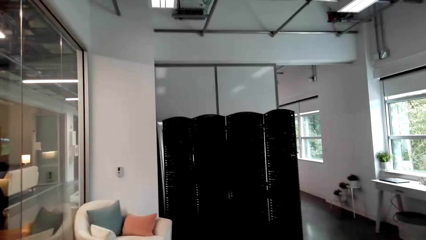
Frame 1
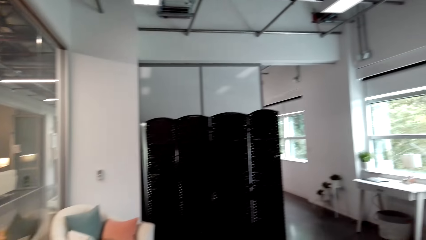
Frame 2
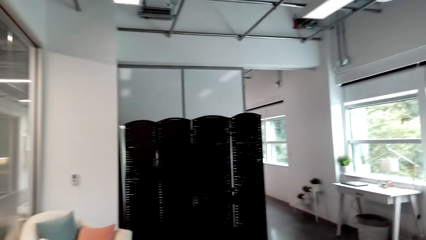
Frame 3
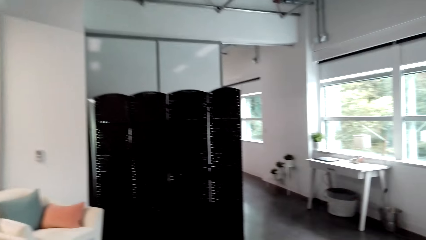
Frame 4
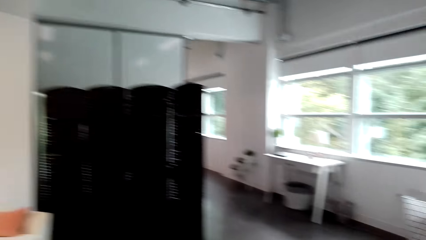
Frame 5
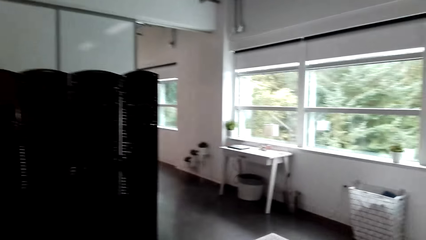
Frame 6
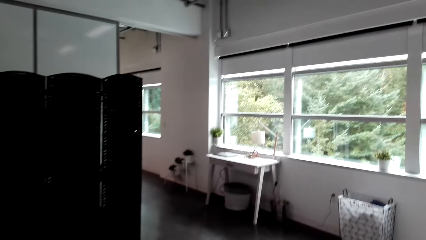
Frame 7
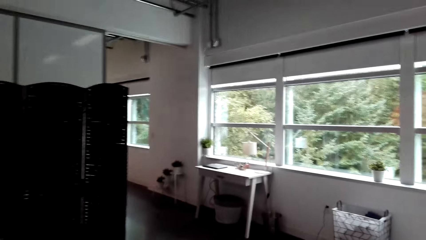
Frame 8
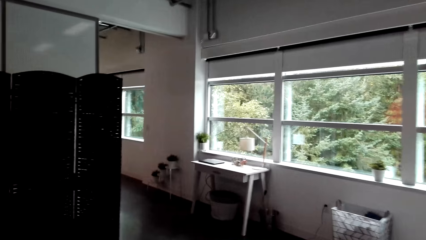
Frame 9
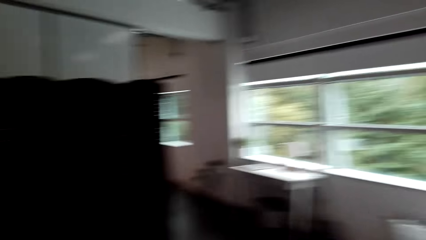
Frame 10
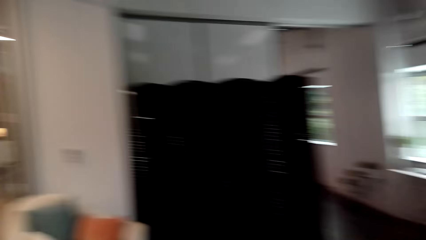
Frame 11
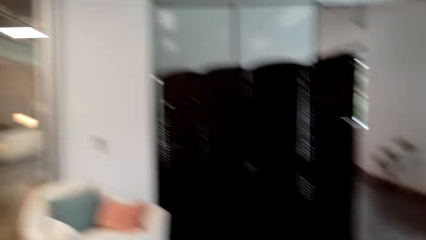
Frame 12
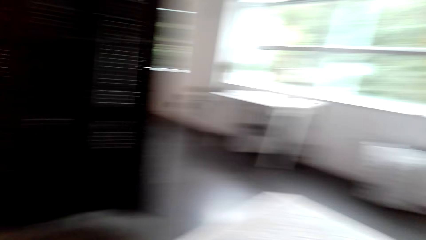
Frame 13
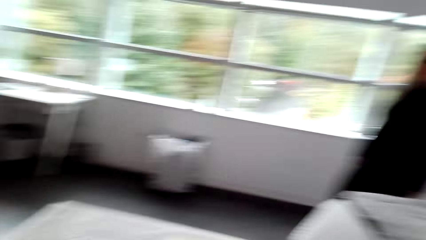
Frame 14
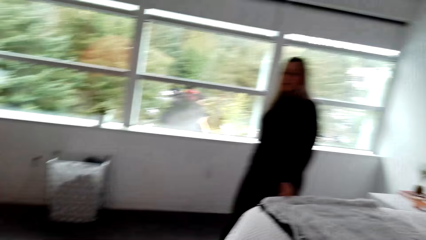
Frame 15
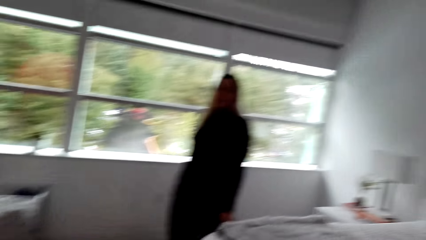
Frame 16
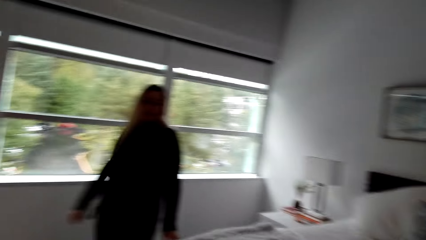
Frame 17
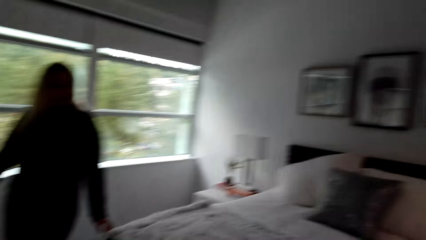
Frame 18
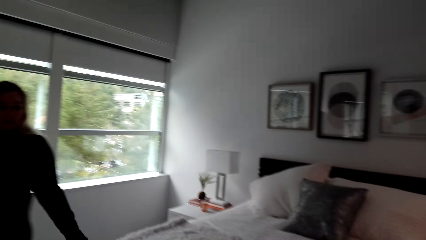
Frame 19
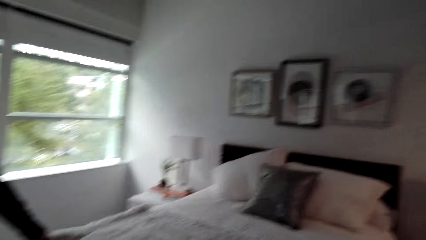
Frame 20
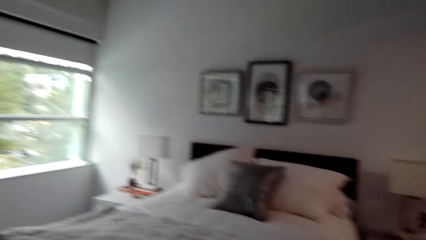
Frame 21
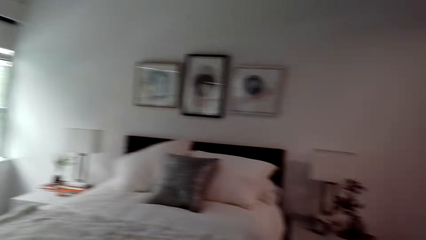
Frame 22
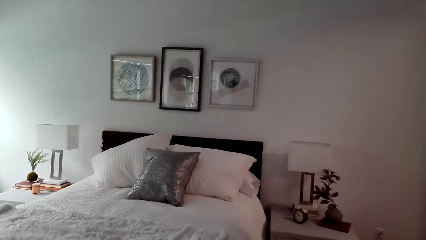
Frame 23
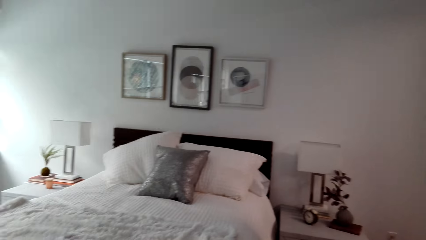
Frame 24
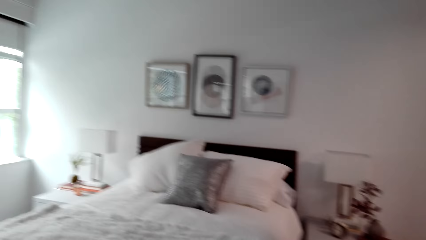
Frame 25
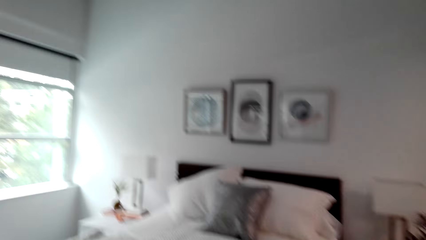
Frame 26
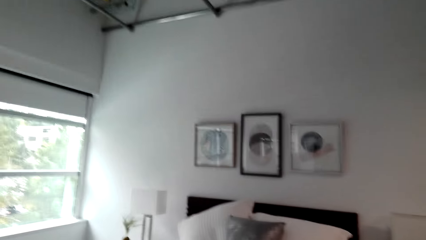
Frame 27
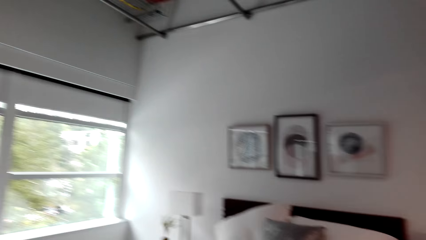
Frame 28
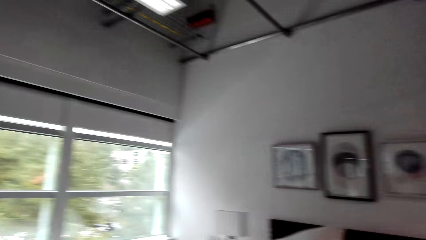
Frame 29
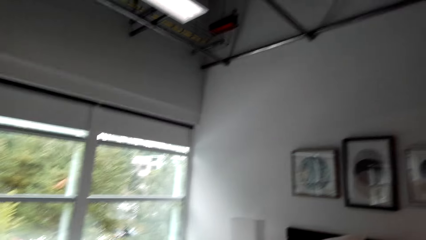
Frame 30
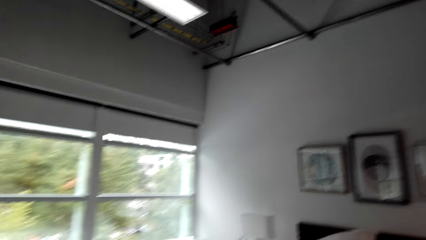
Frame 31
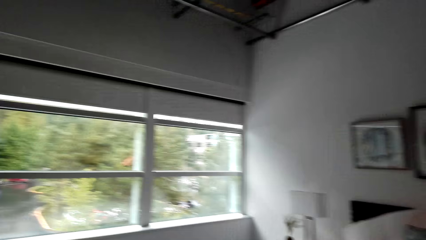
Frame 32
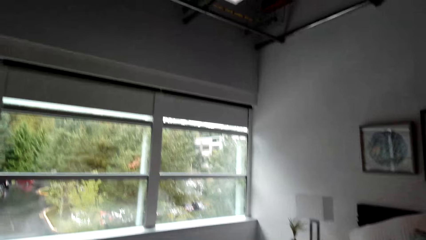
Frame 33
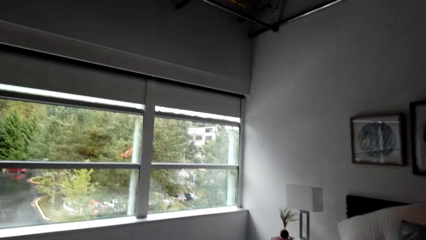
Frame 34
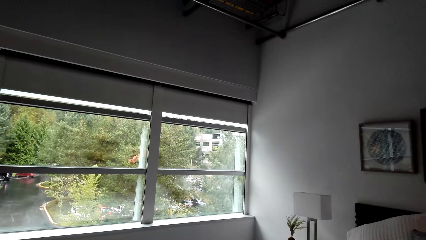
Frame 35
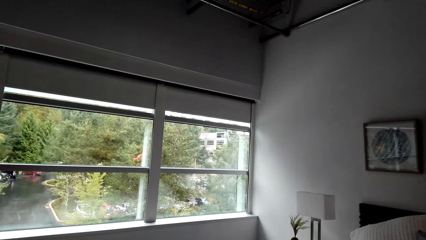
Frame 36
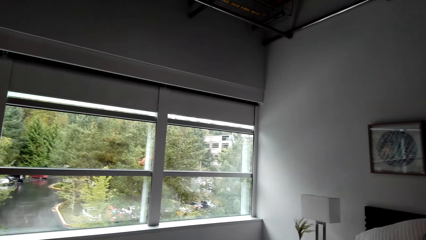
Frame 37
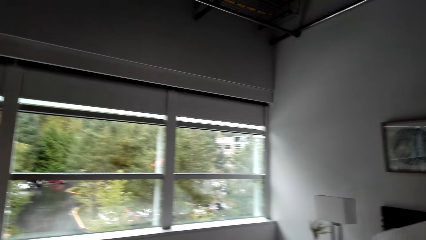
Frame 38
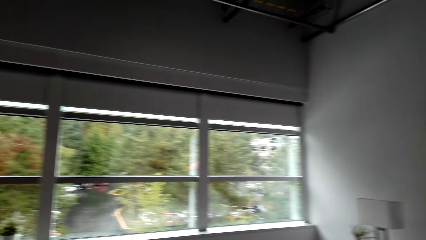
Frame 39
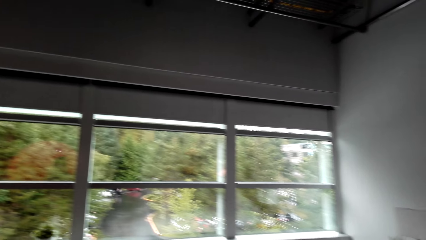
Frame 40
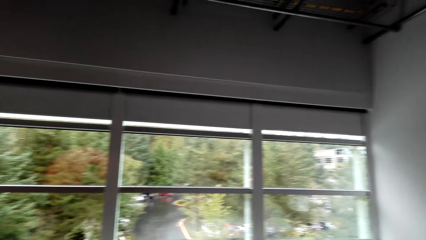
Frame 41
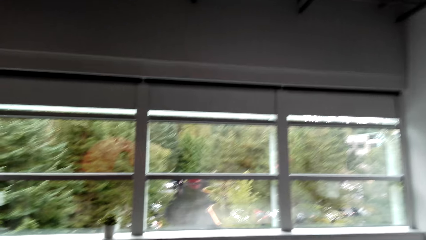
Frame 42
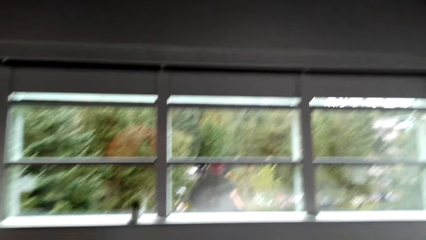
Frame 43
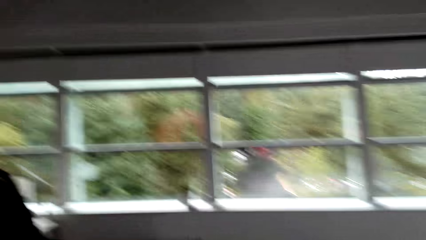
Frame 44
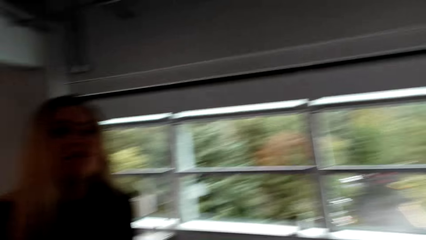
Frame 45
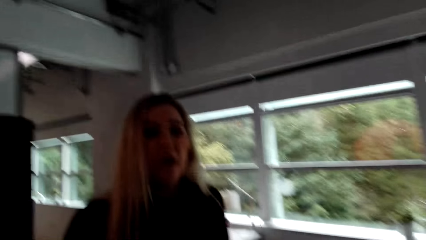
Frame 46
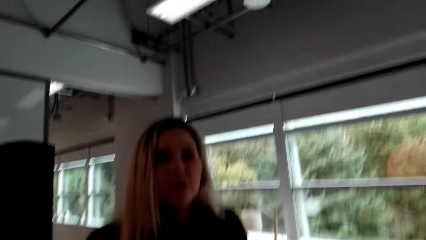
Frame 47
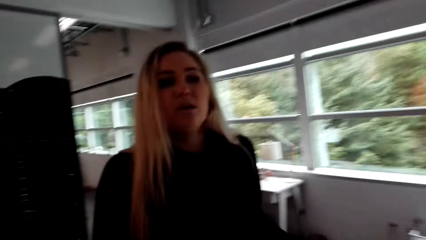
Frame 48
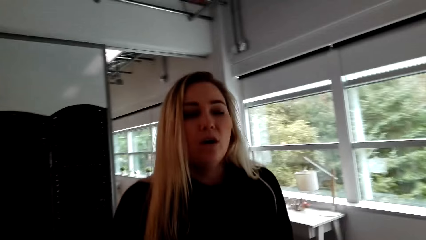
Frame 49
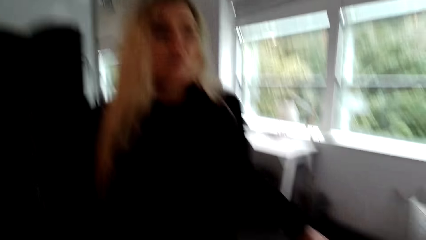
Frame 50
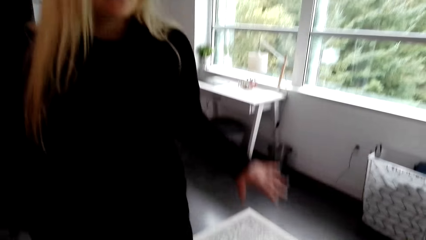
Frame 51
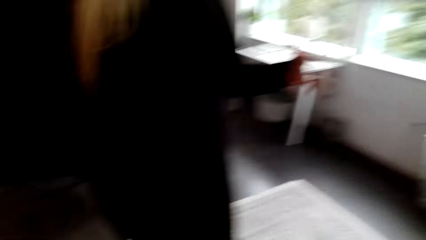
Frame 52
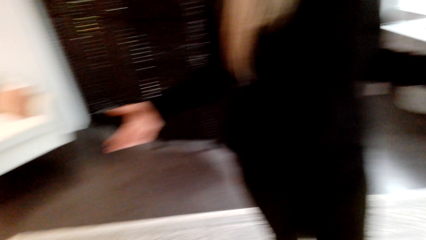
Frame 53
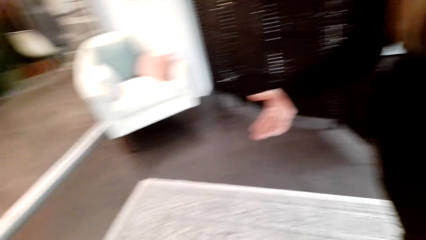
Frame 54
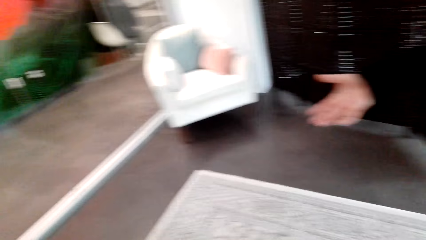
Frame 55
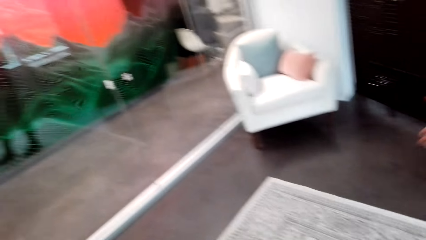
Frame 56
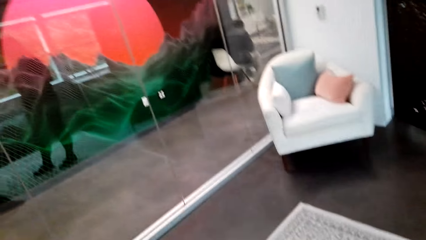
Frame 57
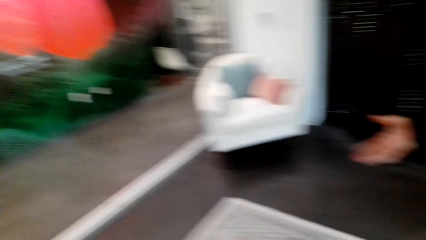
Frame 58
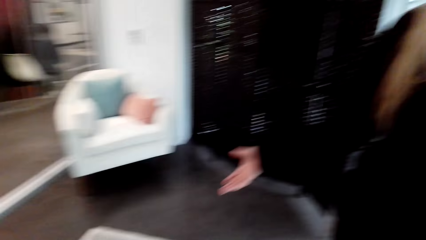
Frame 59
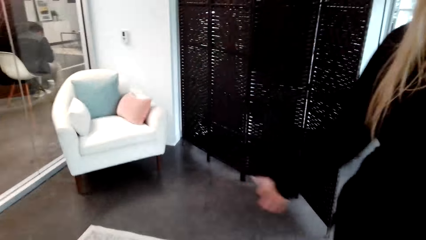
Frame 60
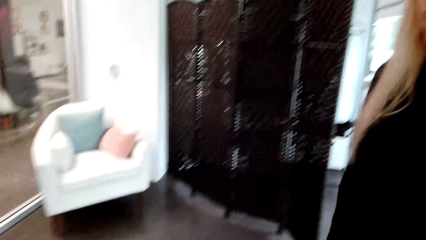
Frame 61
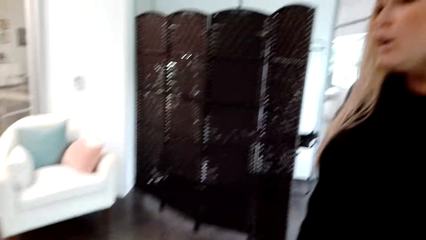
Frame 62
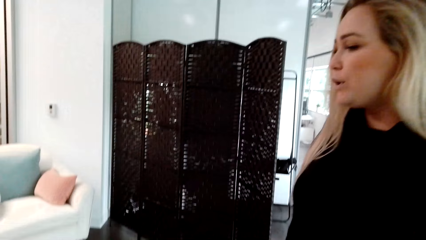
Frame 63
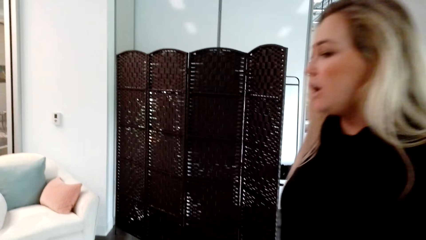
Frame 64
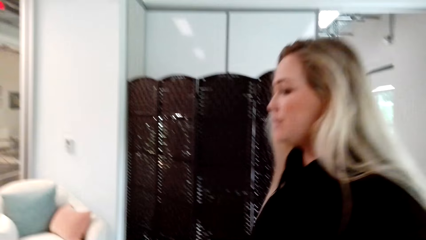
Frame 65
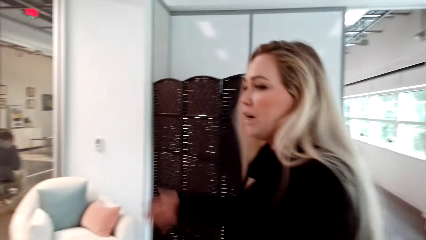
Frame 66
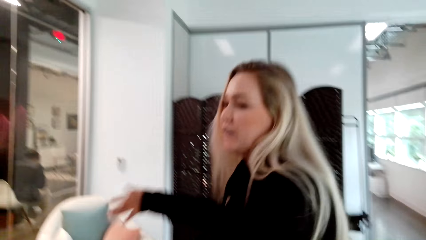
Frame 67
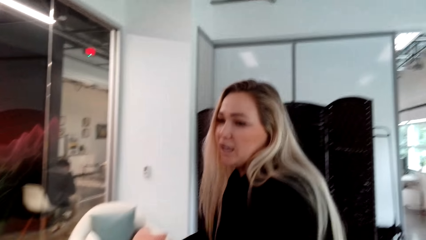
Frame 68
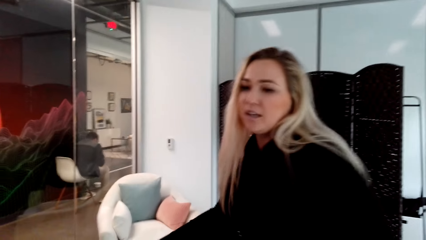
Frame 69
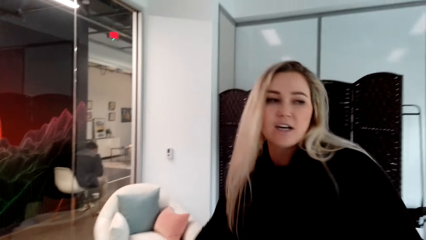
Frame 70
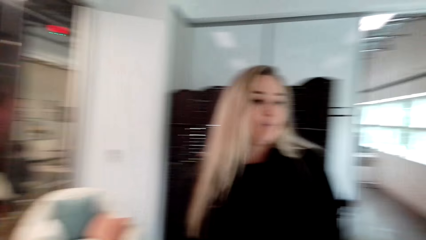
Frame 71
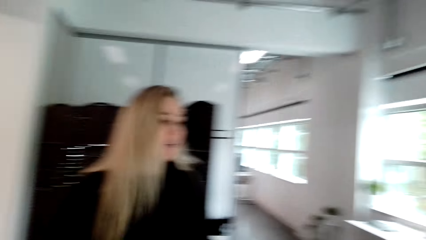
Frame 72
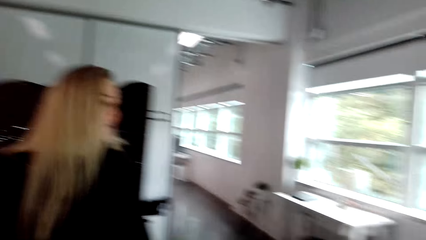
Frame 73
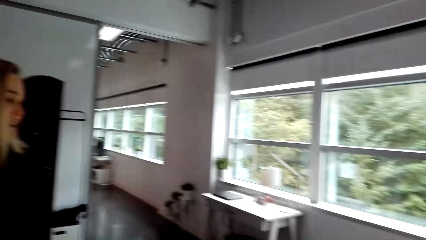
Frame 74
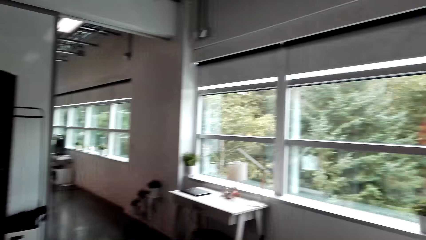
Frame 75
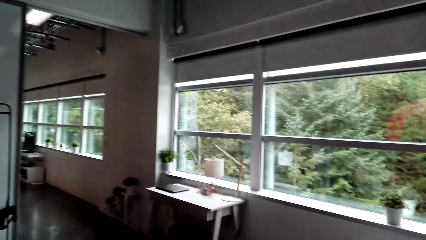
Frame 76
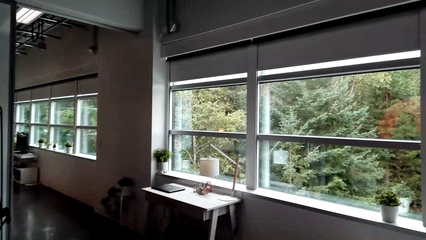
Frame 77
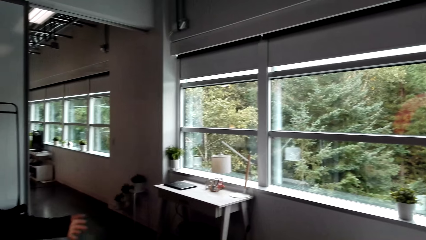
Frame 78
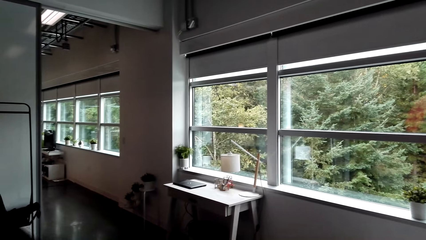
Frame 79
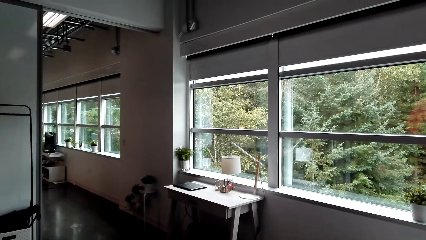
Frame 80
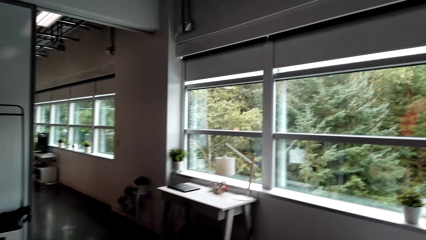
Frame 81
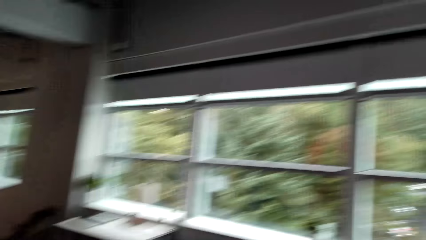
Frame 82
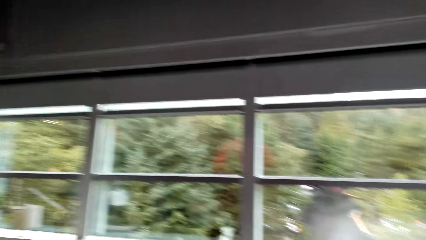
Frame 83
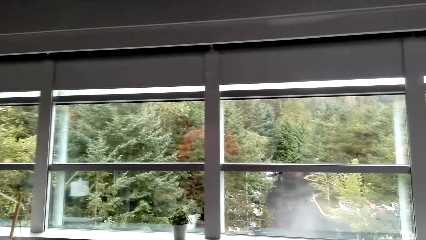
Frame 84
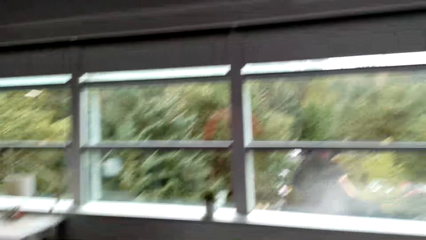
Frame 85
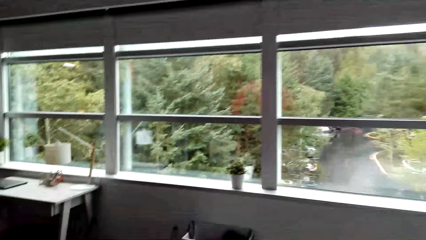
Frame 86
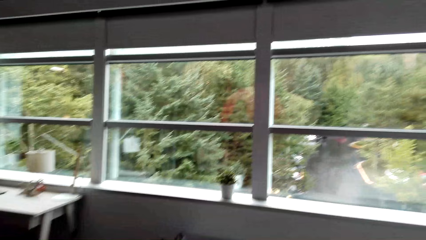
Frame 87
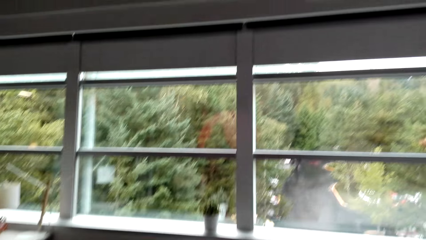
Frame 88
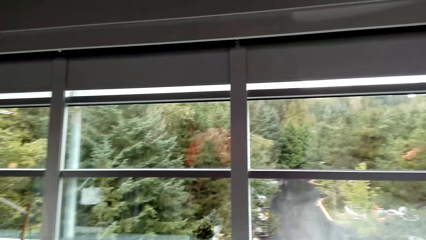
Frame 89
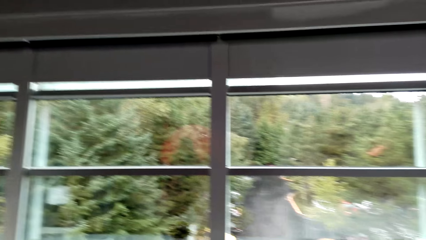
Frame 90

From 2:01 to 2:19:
A woman walks in the room. The camera wearer looks around the room.
